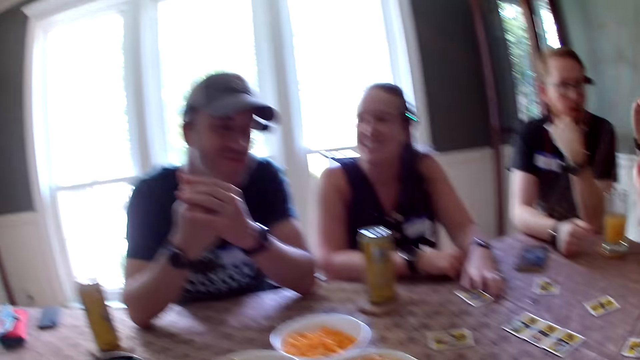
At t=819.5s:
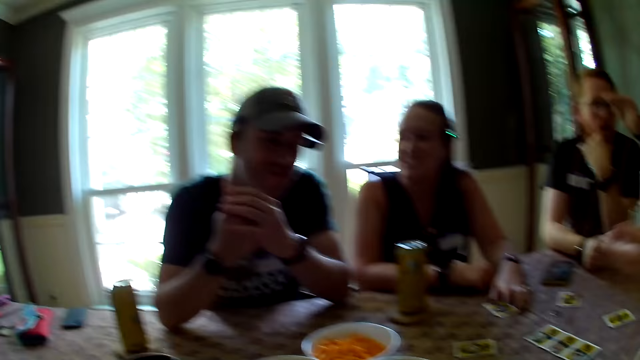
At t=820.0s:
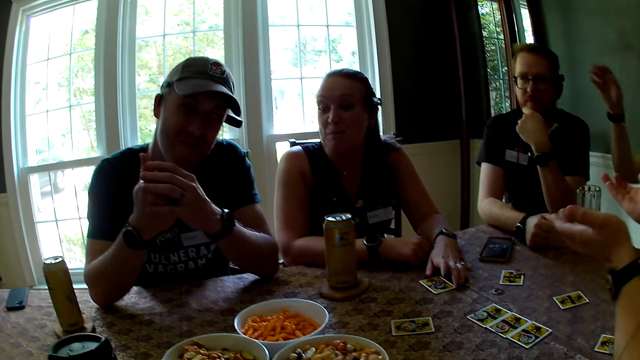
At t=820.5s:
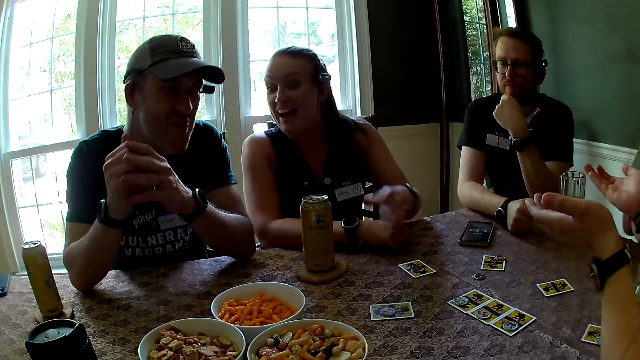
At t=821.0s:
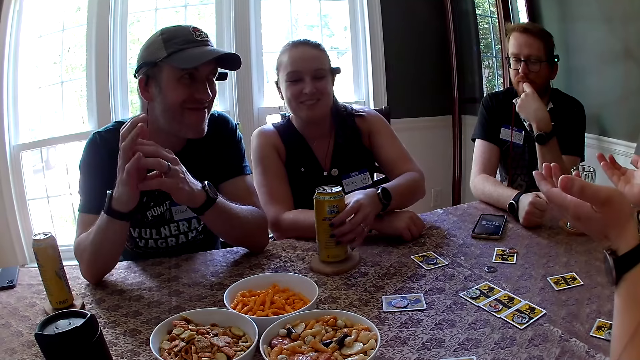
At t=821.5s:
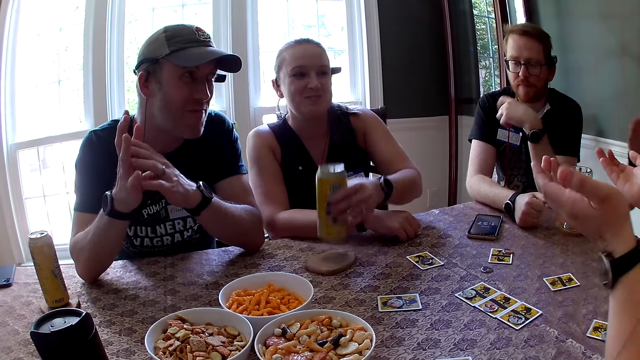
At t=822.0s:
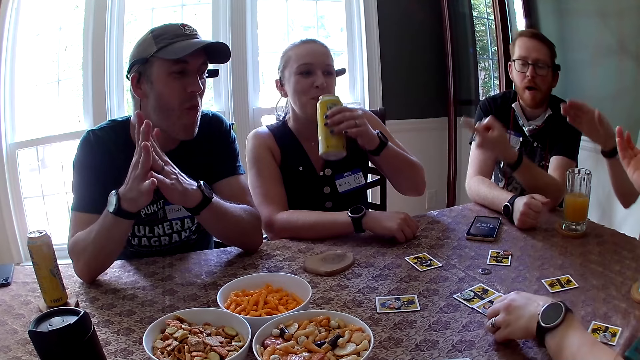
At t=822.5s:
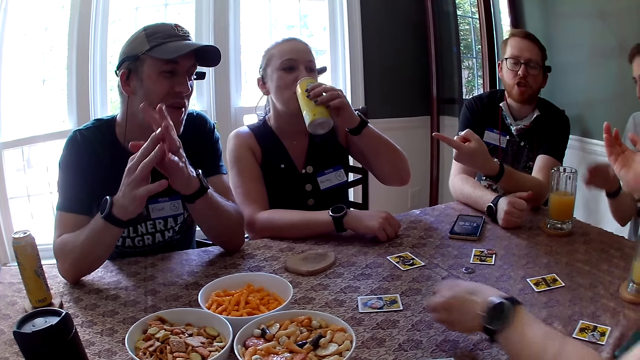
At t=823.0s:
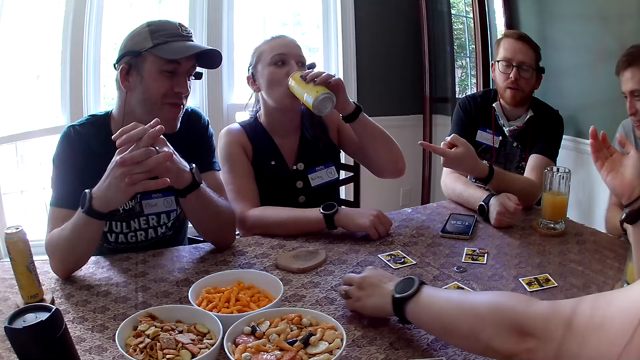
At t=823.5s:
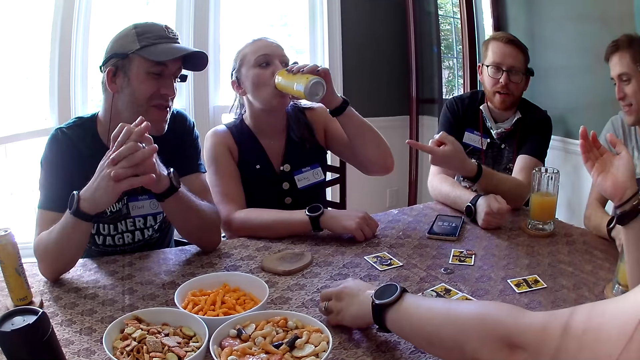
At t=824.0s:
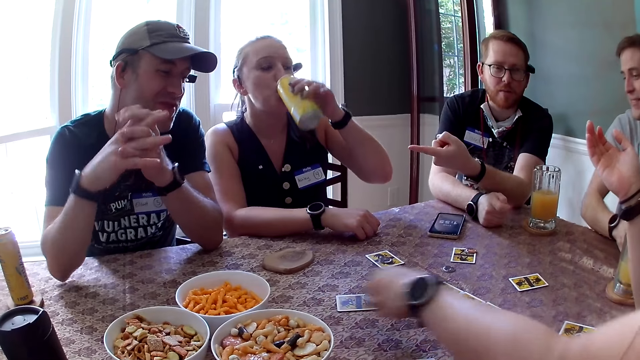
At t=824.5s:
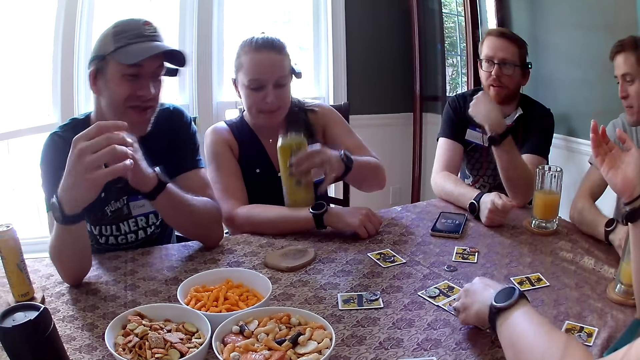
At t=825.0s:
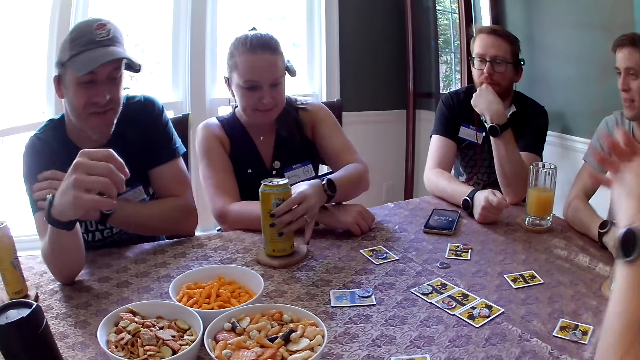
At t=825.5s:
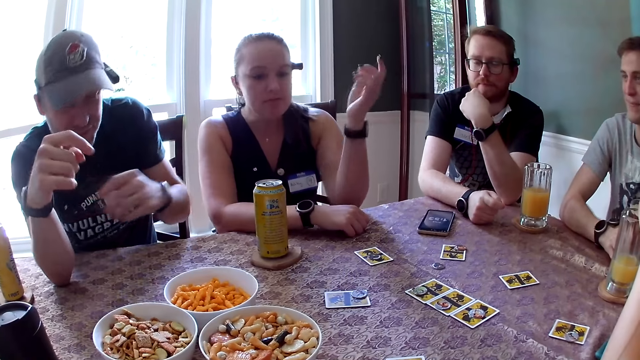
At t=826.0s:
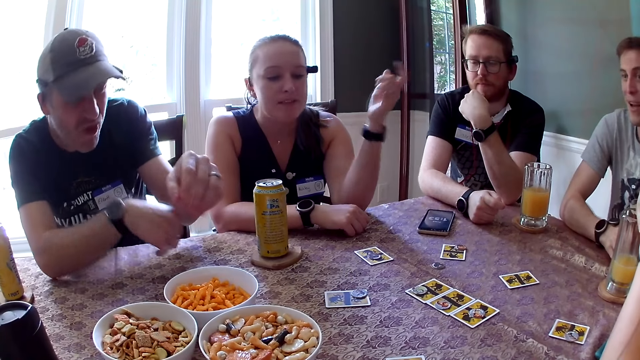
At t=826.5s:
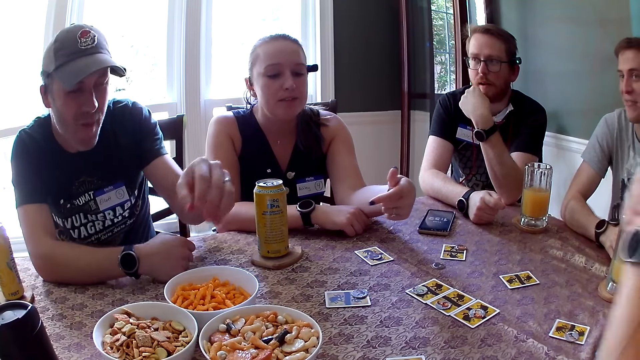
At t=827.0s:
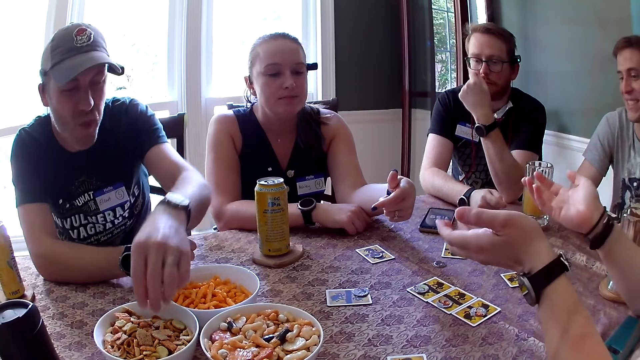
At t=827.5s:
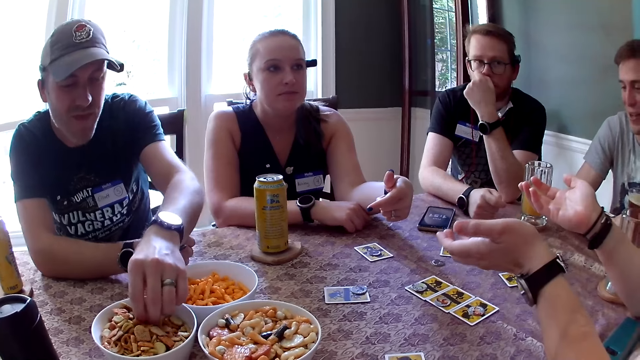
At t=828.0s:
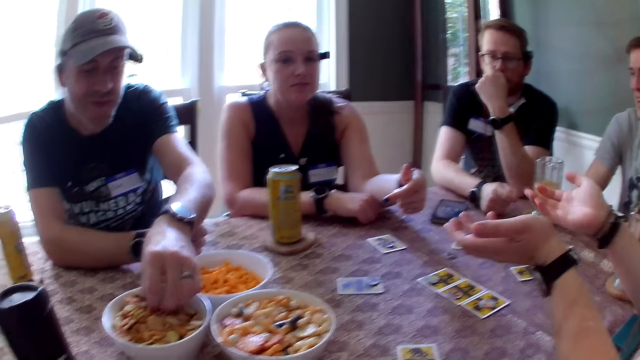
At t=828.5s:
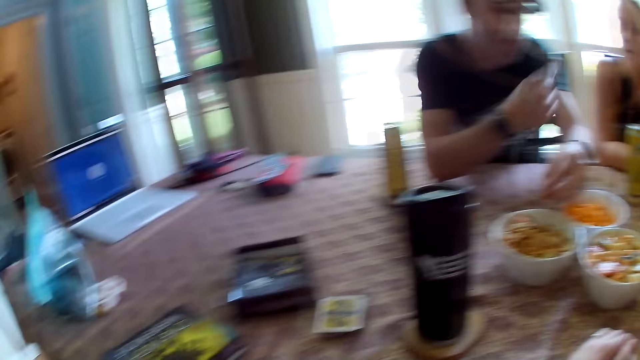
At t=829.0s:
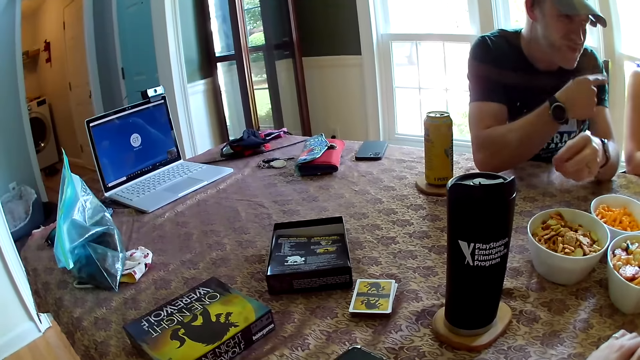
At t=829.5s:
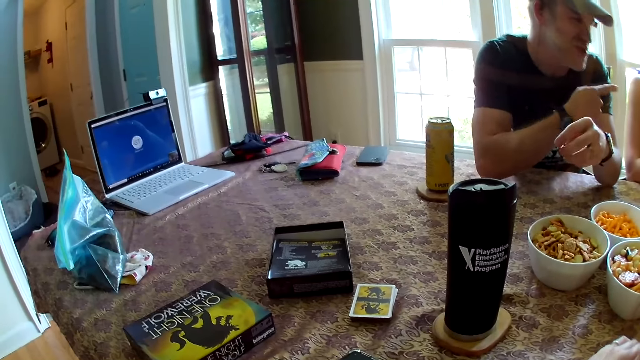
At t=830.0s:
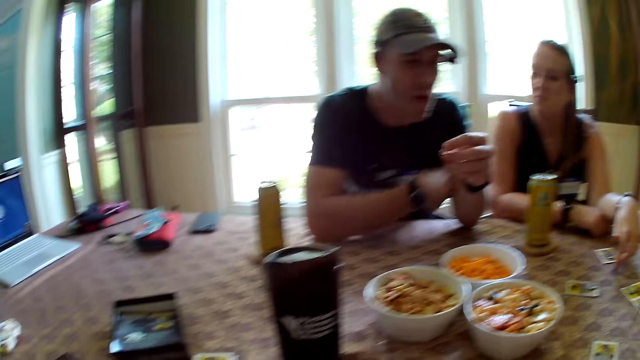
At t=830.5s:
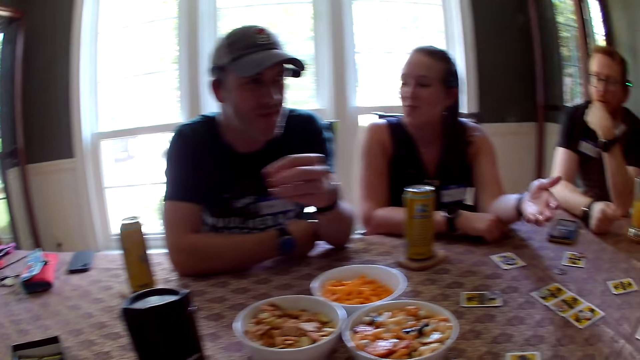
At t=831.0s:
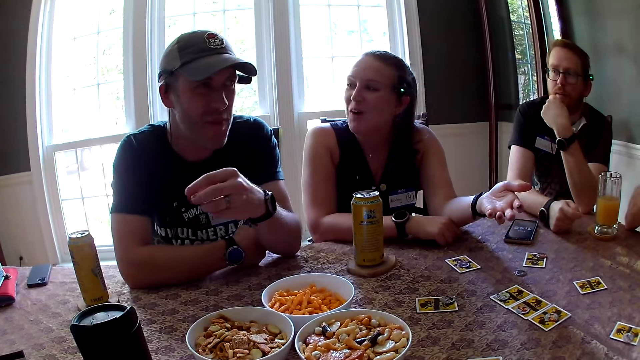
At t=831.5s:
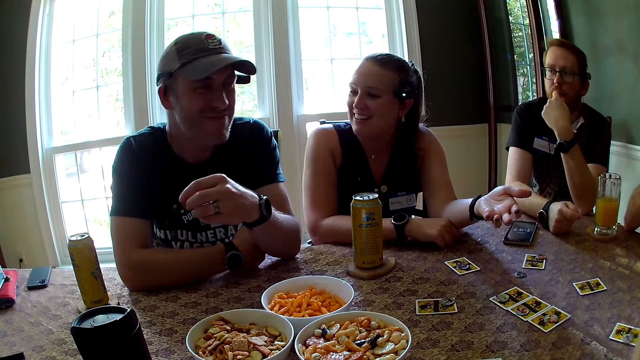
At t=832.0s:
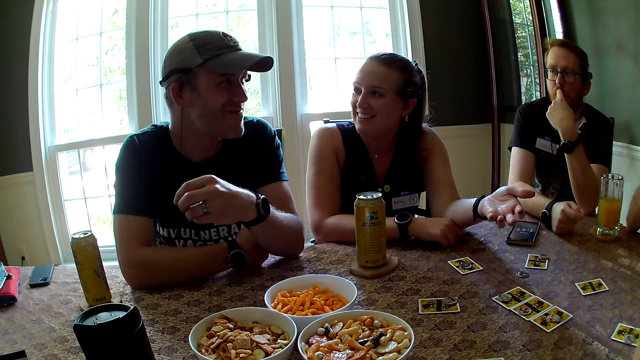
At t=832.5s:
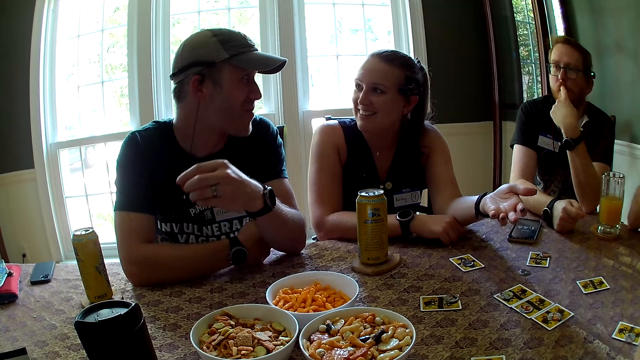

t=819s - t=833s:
A woman picks up the can from the coaster with her left hand. Another woman moves her hands. The first woman drinks from the can in her left hand. The other woman drops a die. The first woman drops the can in her left hand on the coaster. A man reaches for the snacks. A third woman interacts with the group. The man takes biscuits from a plate with his left hand. Another woman interacts with the group. The man interacts with the group. The camera wearer turns to the right and turns to the left. The third woman interacts with the group.

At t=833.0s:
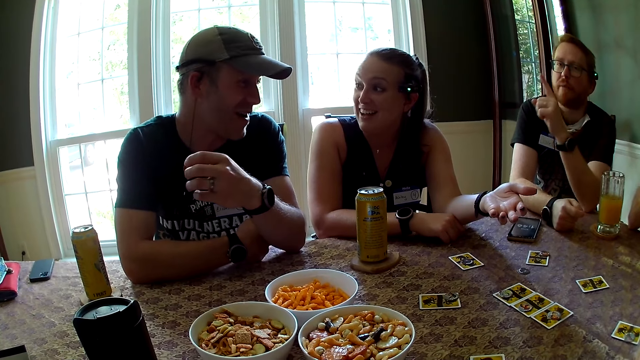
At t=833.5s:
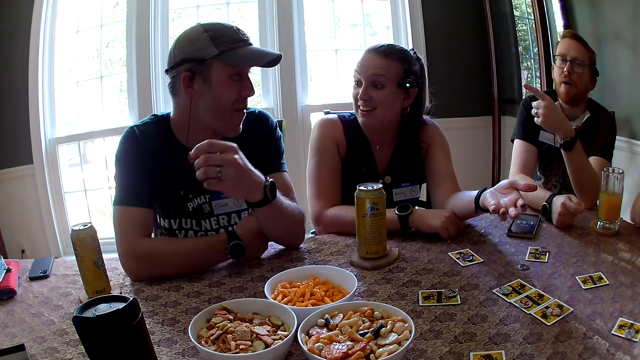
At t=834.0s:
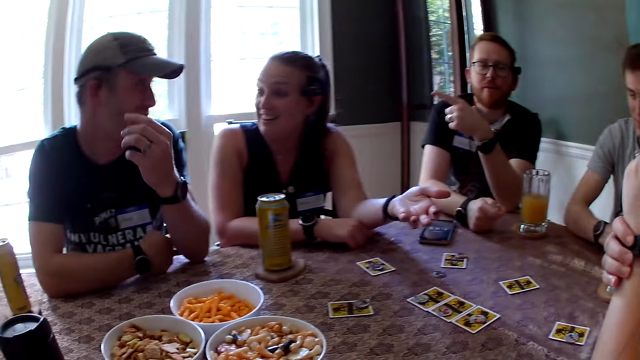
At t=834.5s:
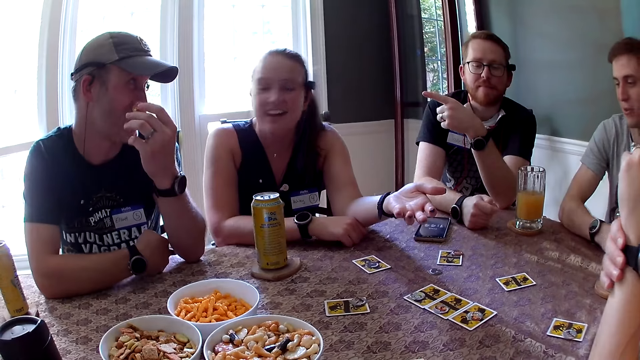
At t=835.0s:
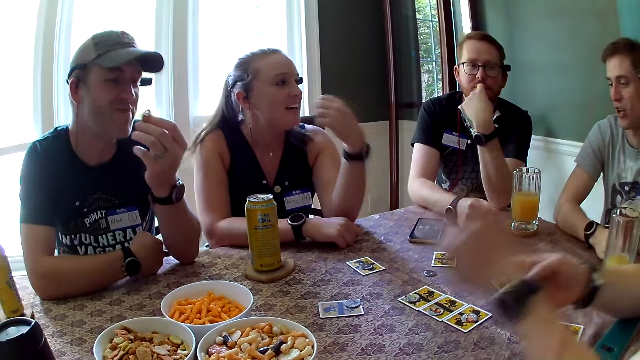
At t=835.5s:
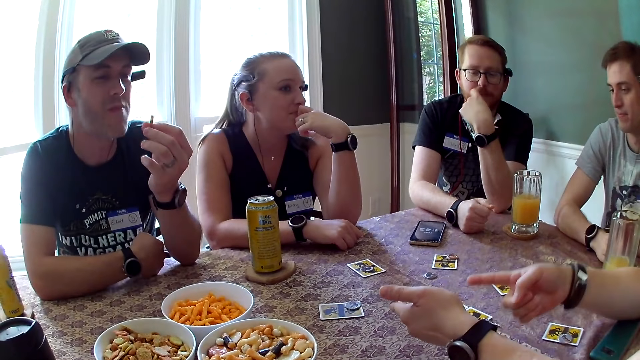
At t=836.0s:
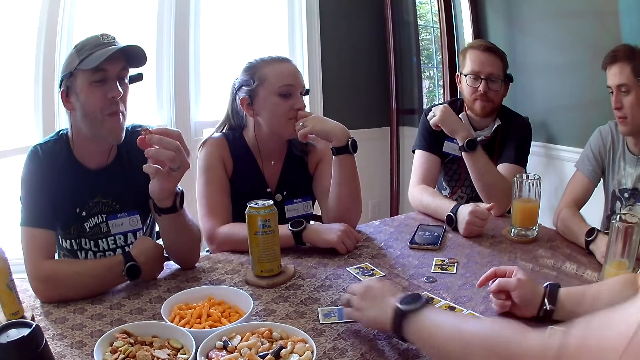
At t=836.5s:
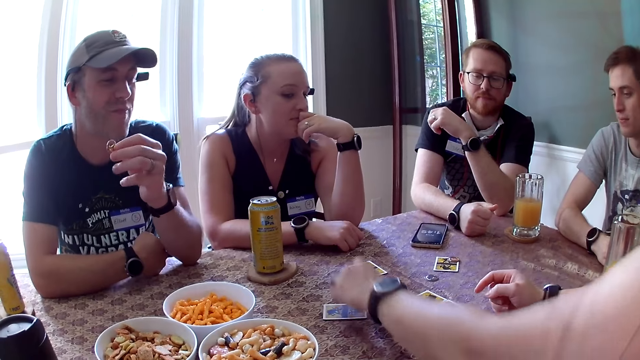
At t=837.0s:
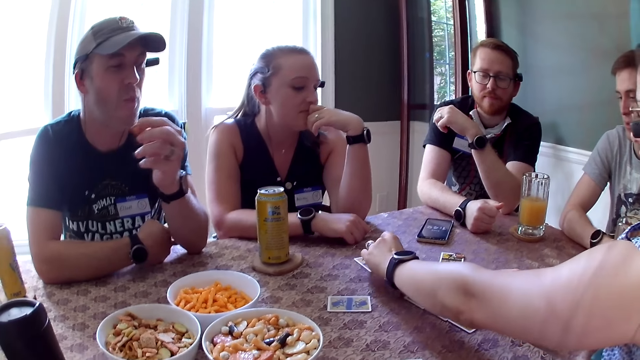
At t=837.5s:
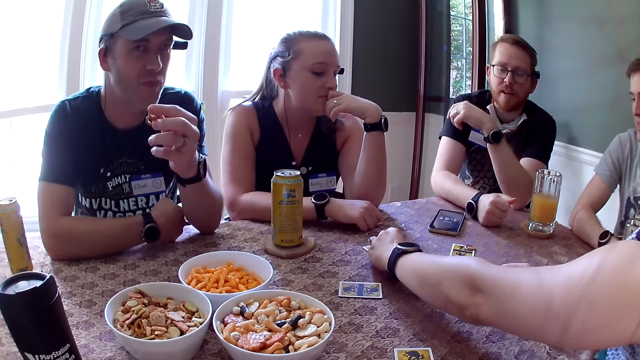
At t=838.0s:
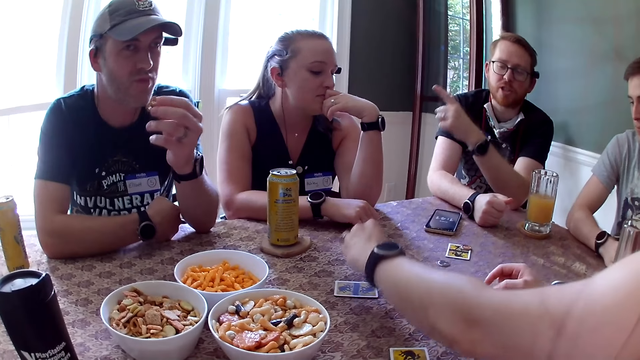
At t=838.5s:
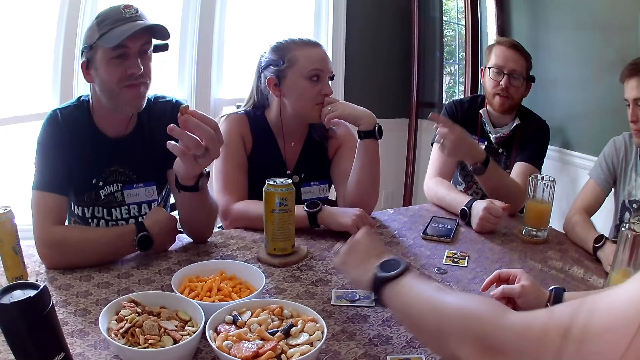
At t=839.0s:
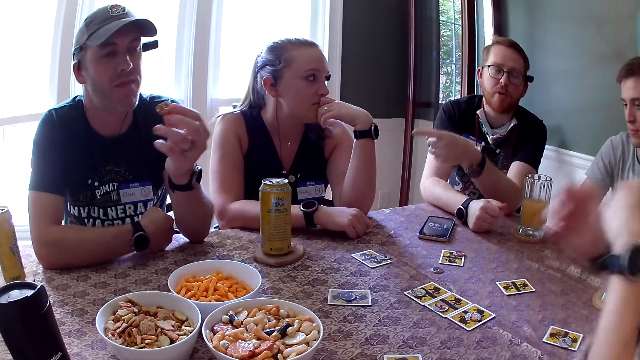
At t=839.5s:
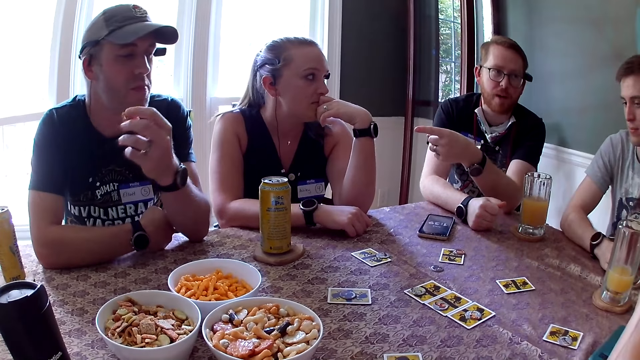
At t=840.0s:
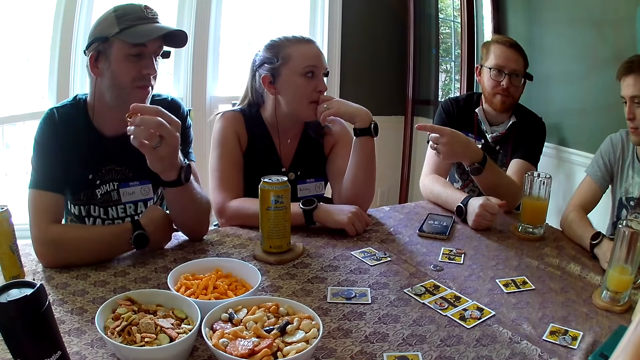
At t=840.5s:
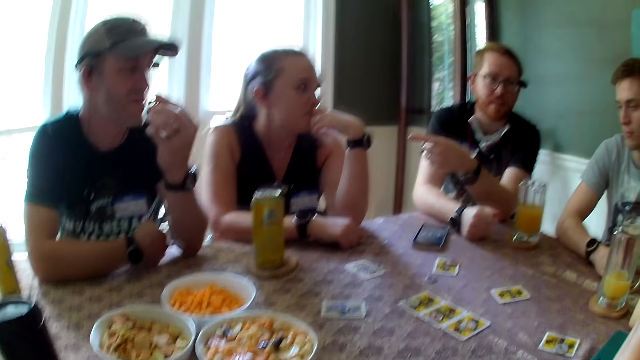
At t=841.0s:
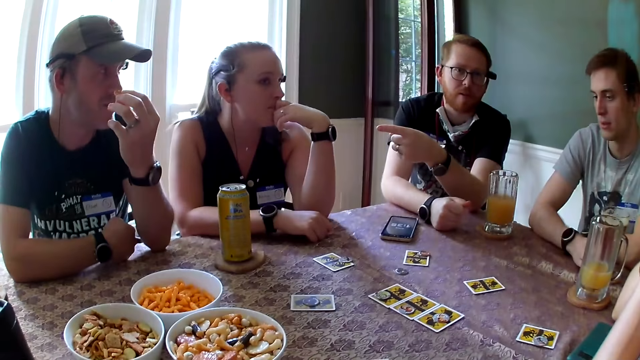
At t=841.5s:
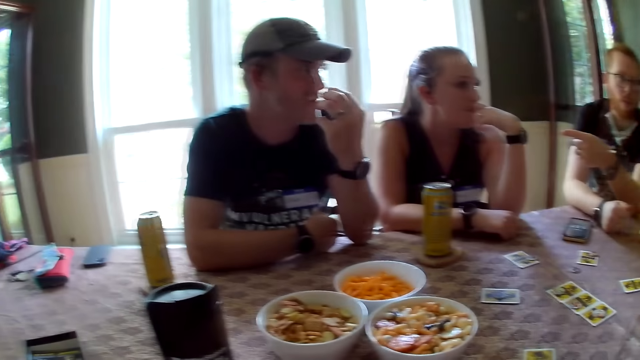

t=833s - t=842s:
A man interacts with the group. A woman interacts with the group. The woman picks the token from the card on the table with her left hand. The woman moves the chips. The woman places the token on a card on the table with her left hand. She picks a token from the card on the table with her left hand and places the token on the card on the table with her left hand. The man interacts with the group.
